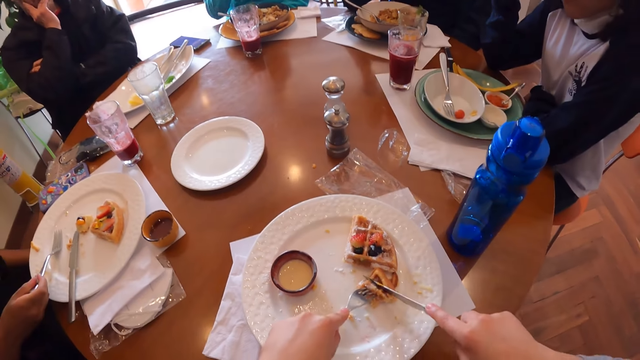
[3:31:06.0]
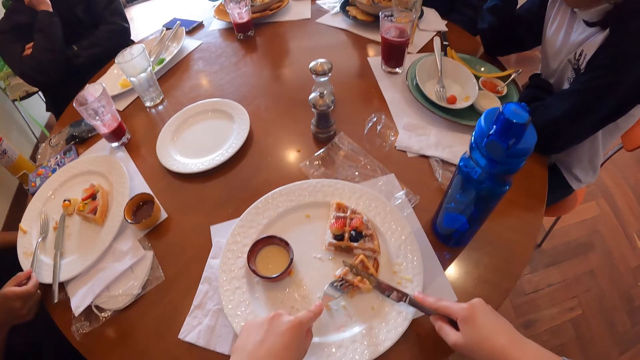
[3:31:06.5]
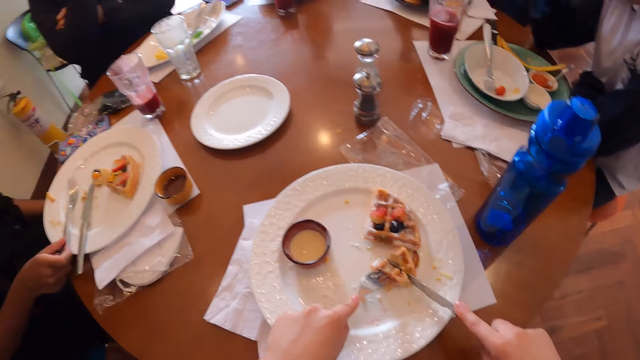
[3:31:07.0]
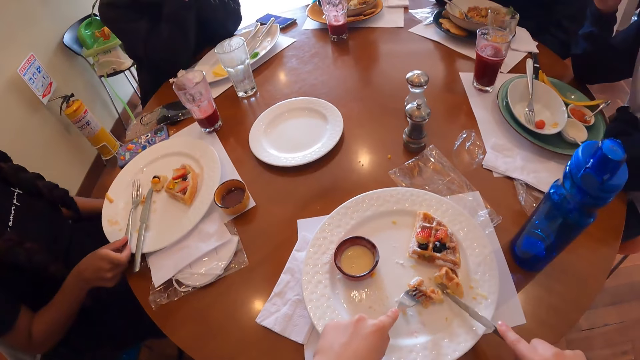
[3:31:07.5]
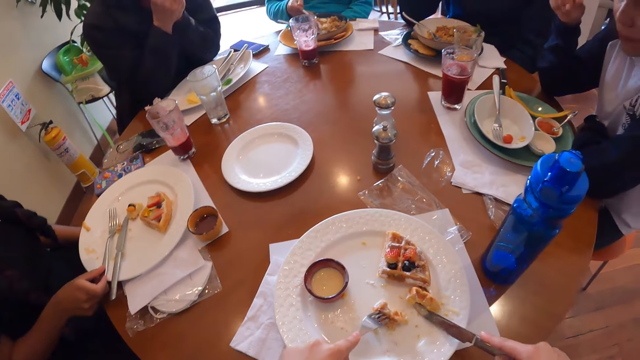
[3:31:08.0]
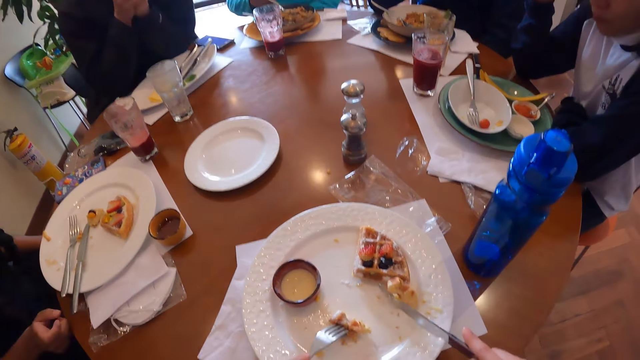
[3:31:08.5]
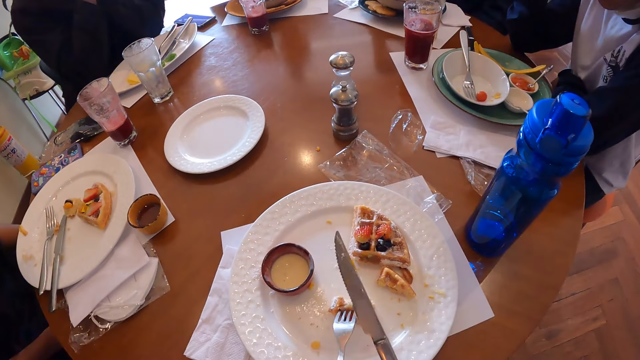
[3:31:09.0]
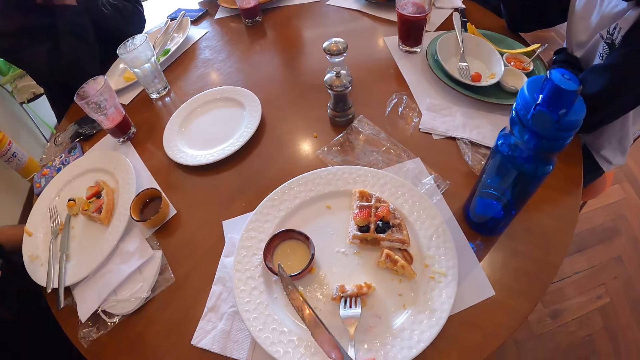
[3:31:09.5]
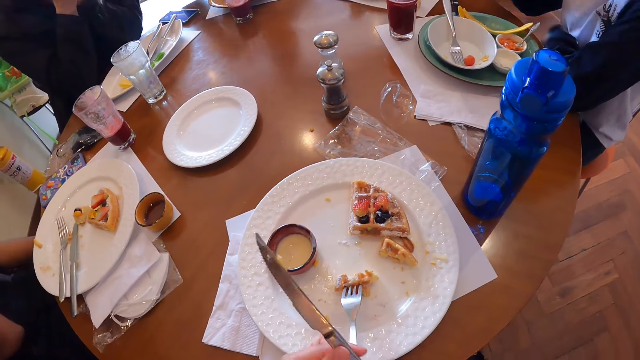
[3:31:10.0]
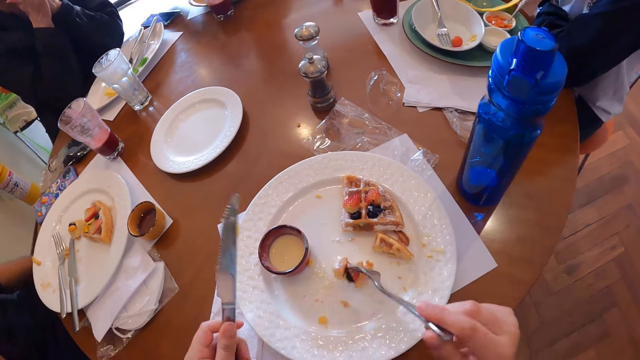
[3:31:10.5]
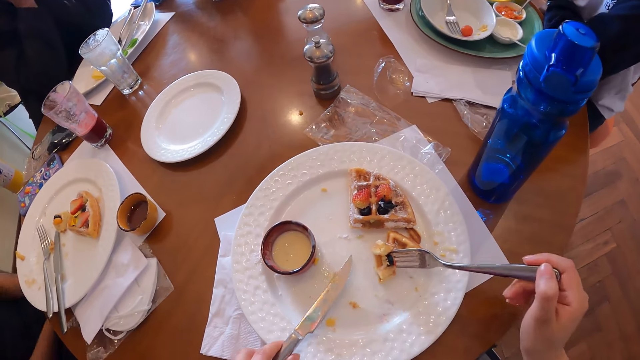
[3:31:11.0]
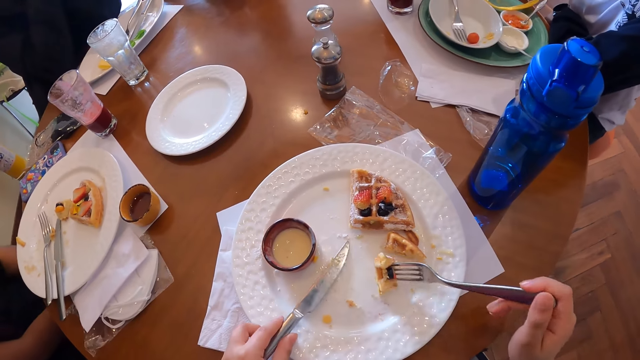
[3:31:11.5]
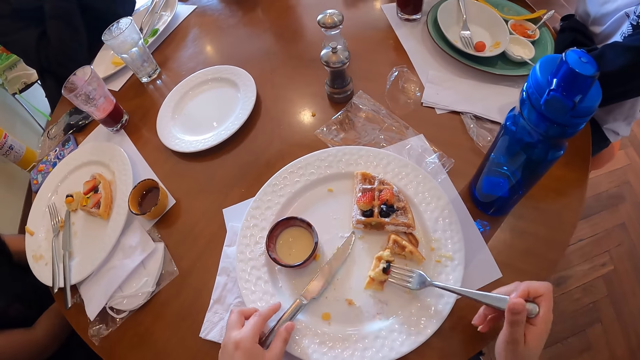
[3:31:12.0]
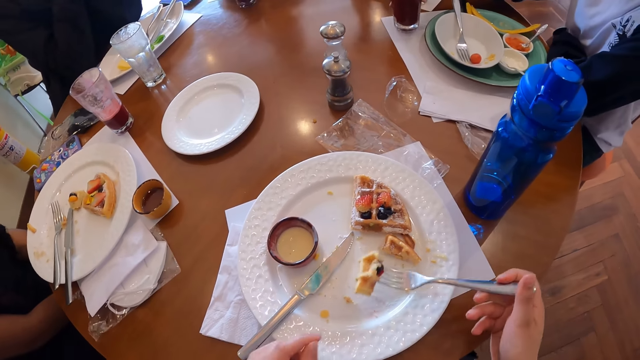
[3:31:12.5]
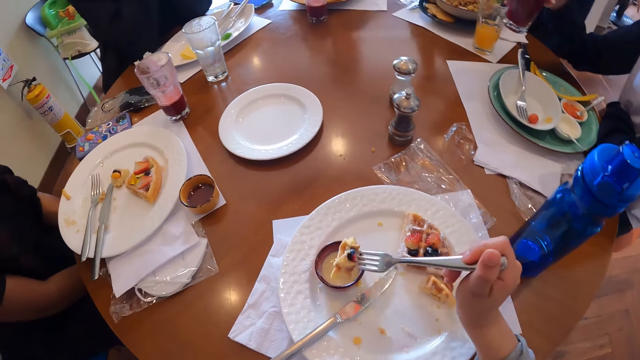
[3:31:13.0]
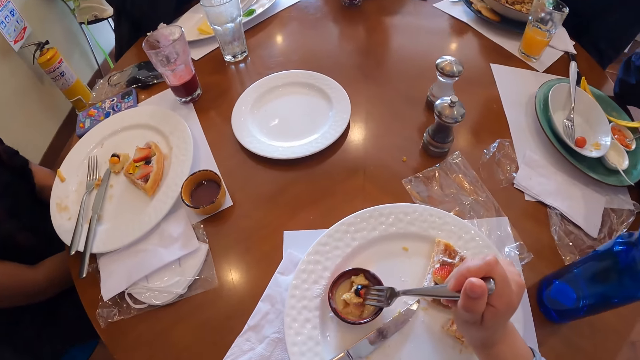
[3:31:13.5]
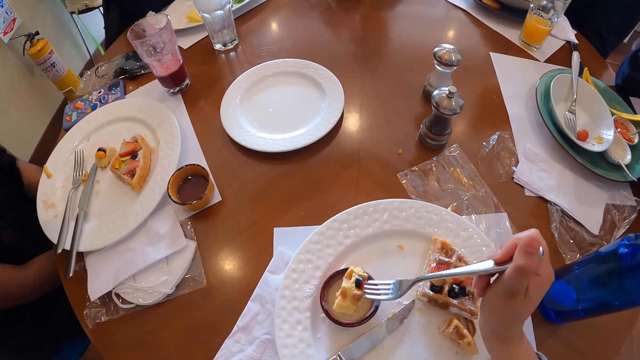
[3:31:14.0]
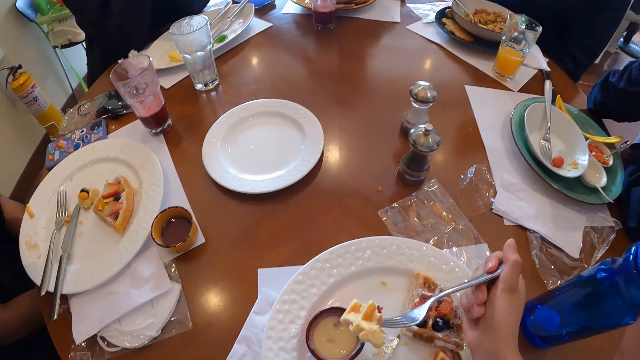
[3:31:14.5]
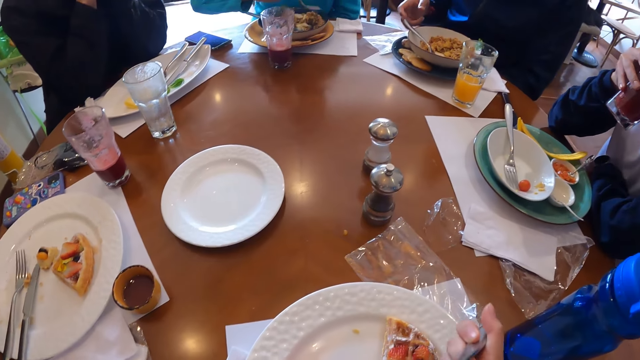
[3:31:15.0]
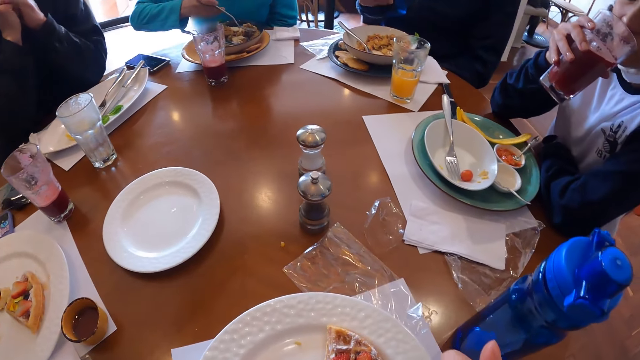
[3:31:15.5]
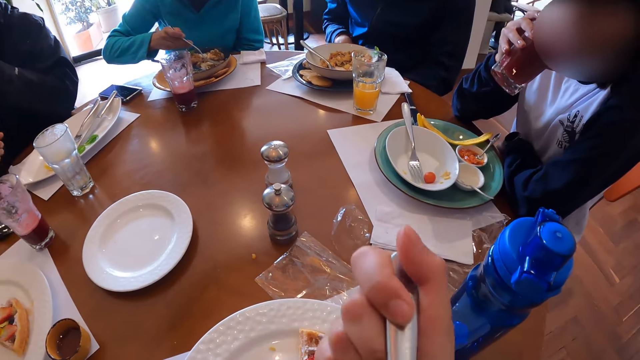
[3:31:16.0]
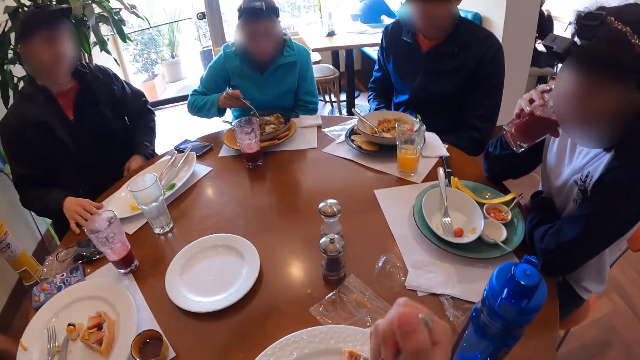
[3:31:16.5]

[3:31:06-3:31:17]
A woman drops the fork on the plate with her right hand. The camera wearer cuts the waffle on the plate with the knife in her right hand. Another woman scoops rice on a plate with the fork in her right hand. The camera wearer passes the knife in her right hand to her left hand. She drops the fork in her left hand on the plate on the tablemat. She passes the fork to the right hand. She picks up the fork on the plate on the tablemat with her right hand. She puts the knife on the plate. A third woman picks up a cup of juice on the tablemat with her right hand. The camera wearer dips the waffle into the white sauce bowl on the plate with the fork in her right hand. She eats the waffle with the fork in her right hand. The third woman drinks from the cup of juice in her right hand.

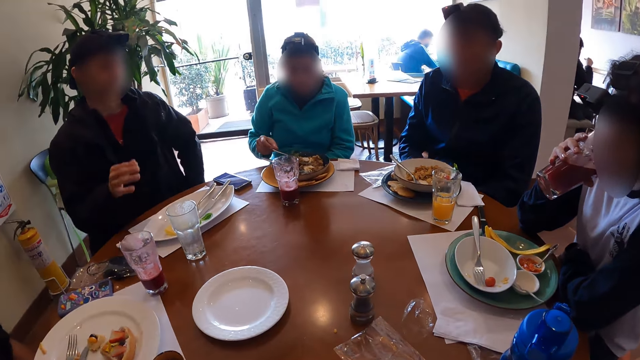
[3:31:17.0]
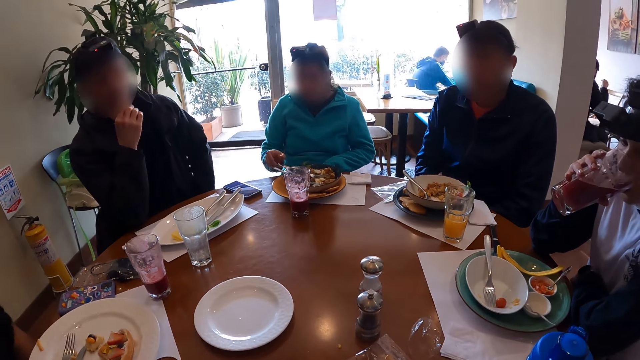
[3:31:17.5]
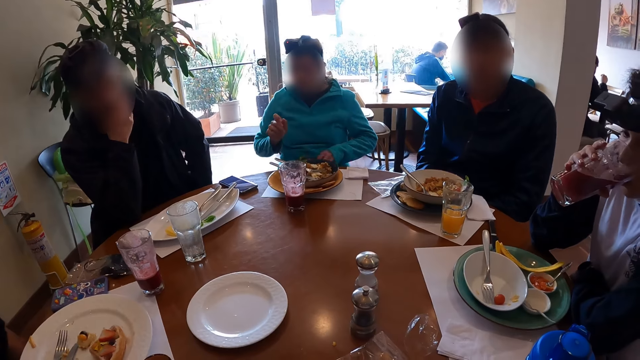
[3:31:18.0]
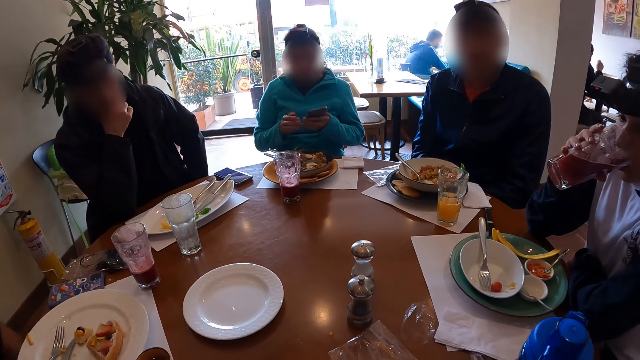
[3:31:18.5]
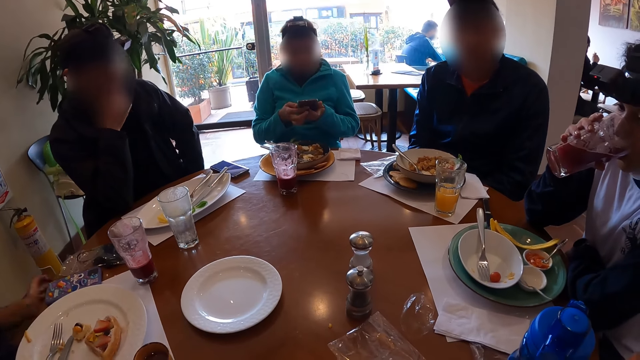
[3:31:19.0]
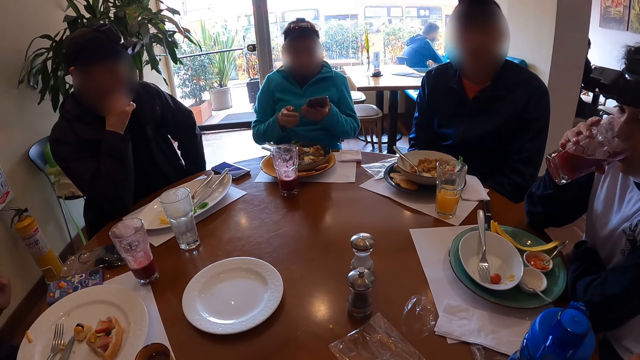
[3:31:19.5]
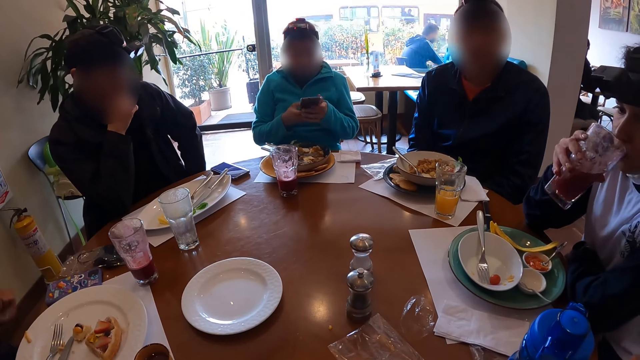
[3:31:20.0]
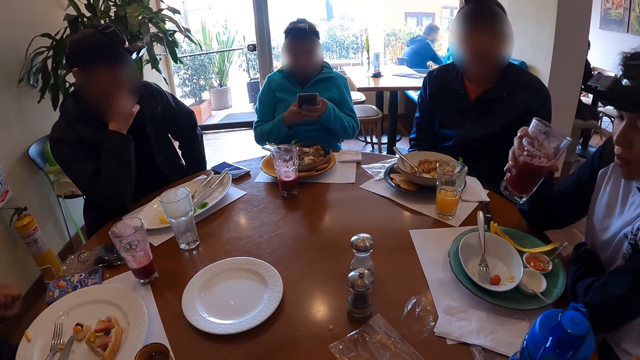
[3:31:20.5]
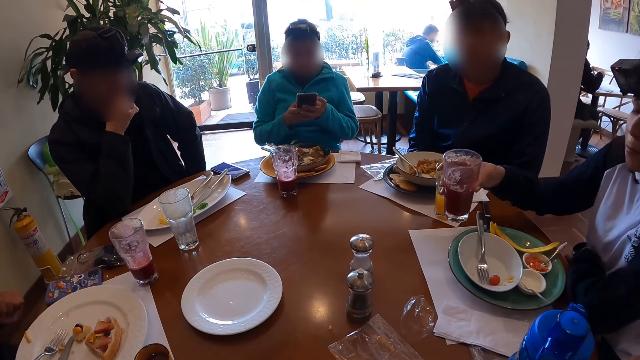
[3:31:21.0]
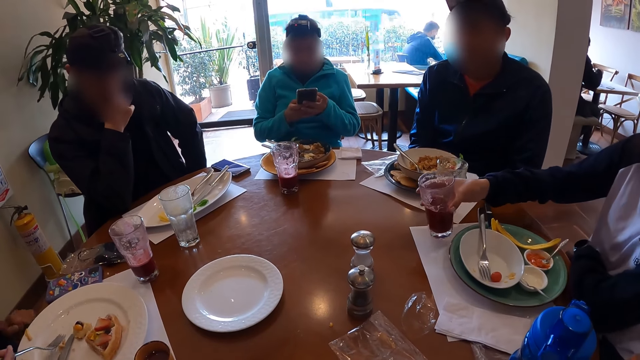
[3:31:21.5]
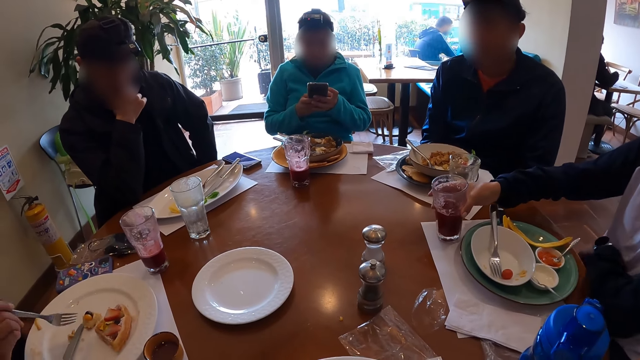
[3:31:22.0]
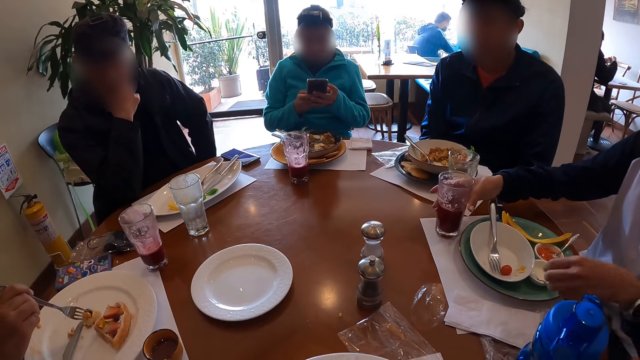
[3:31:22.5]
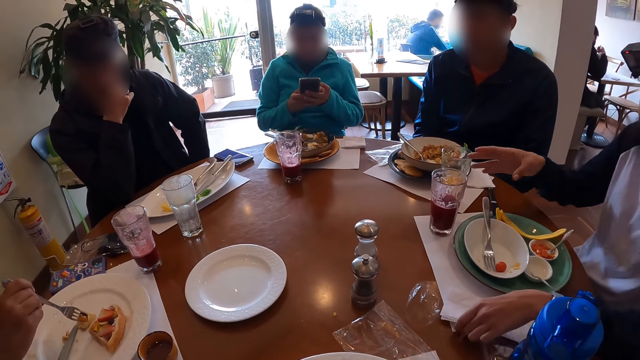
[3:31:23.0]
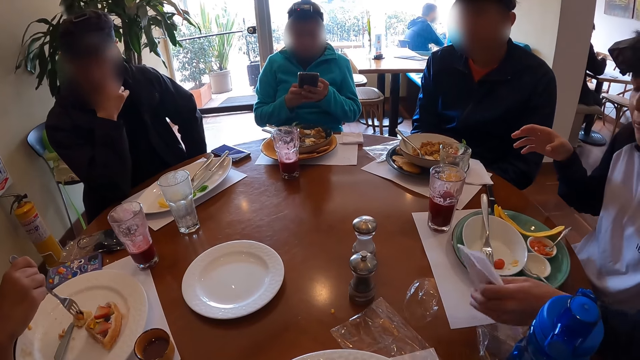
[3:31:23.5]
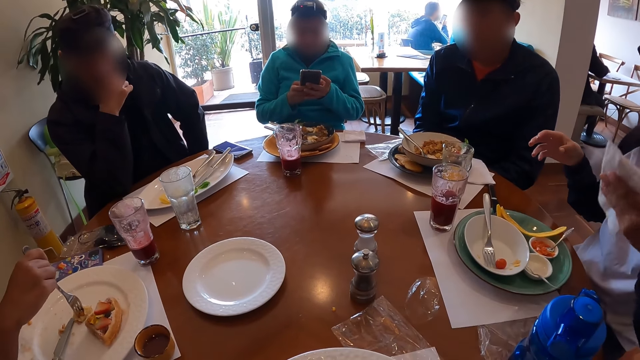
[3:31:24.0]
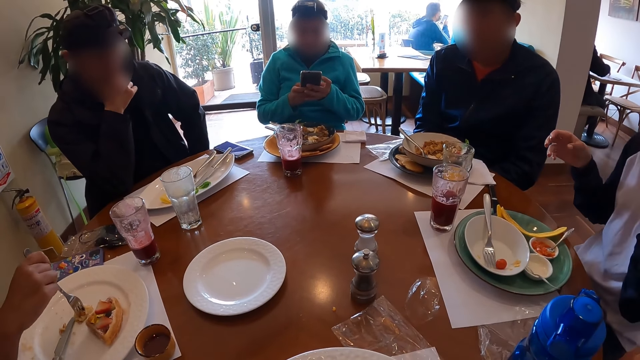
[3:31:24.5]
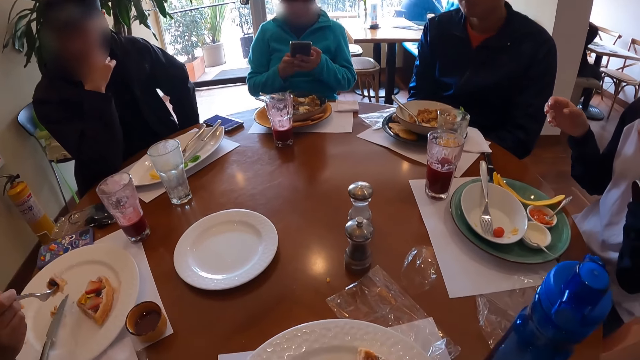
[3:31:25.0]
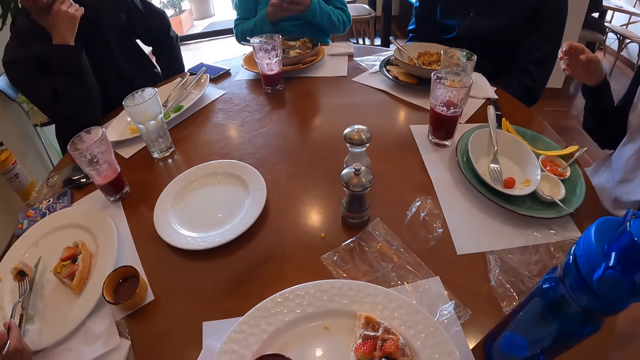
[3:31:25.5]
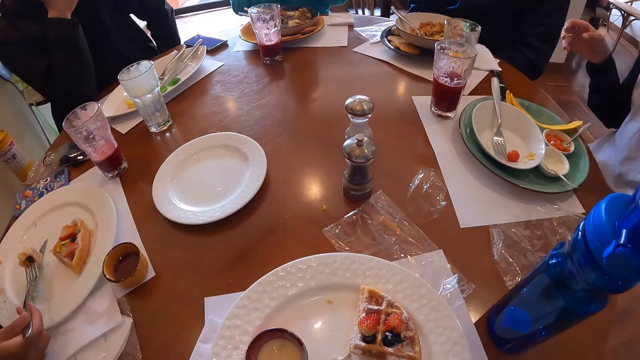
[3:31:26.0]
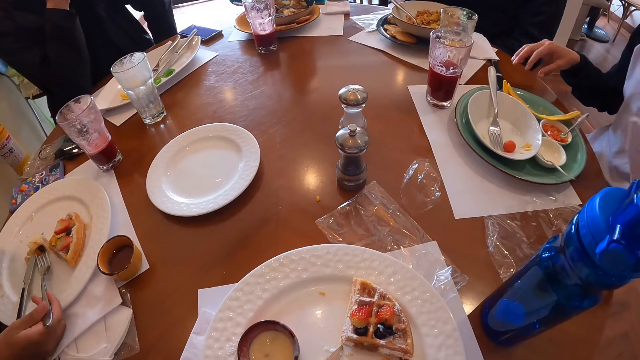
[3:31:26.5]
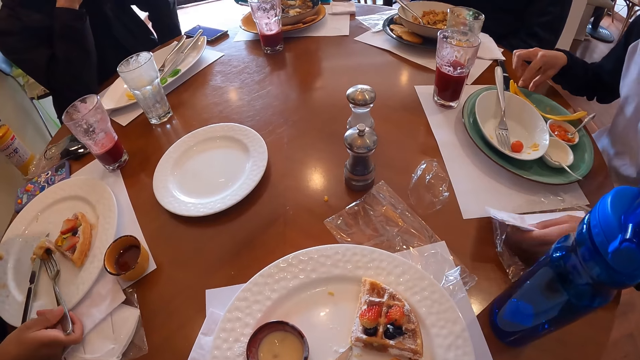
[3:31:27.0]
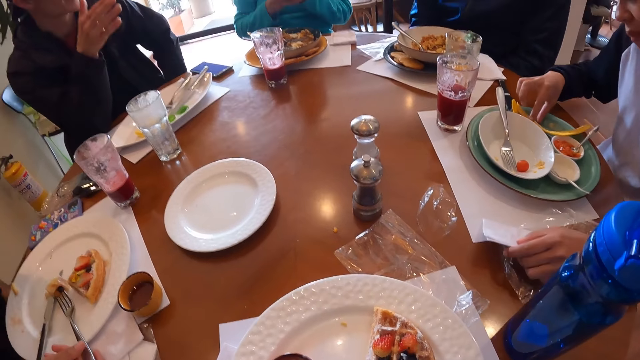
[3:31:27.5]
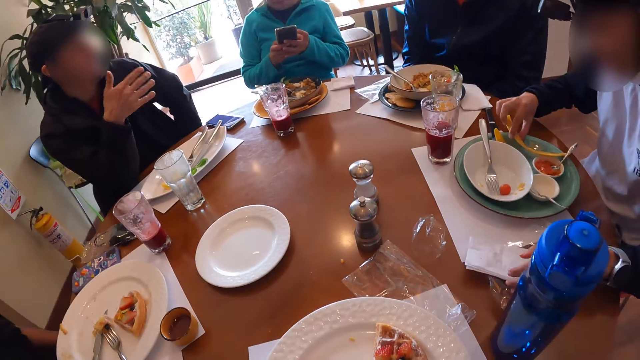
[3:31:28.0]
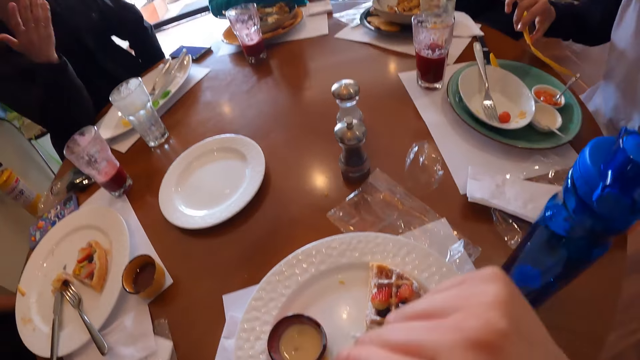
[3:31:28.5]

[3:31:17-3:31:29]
A woman drops the fork in her right hand on the plate. She picks up a mobile phone on her lap with her left hand and operates the mobile phone with both hands. Another woman picks up the fork on the plate with her right hand. A third woman drops the cup of juice on the tablemat with her right hand and picks up the serviette on the tablemat with her left hand. The second woman picks up the waffle on the plate with her right hand. The third woman wipes her mouth with the serviette in her left hand. The second woman drops the fork with the waffle on the plate with her right hand. The third woman drops the serviette on the table with her left hand and picks up a chip on the plate with her right hand. A man speaks with gestures.
